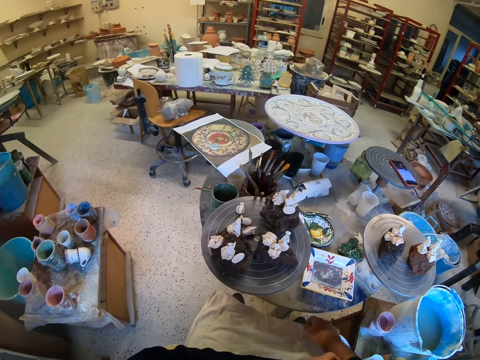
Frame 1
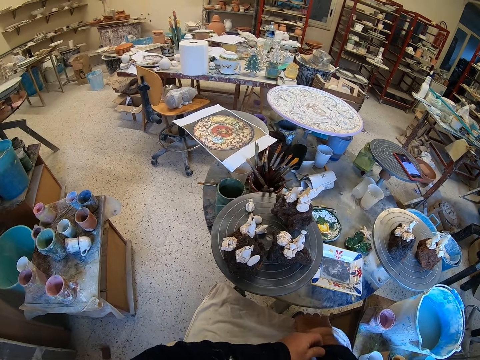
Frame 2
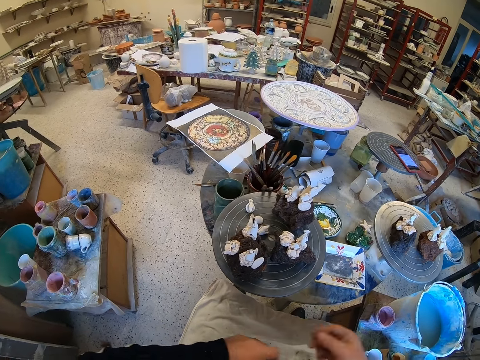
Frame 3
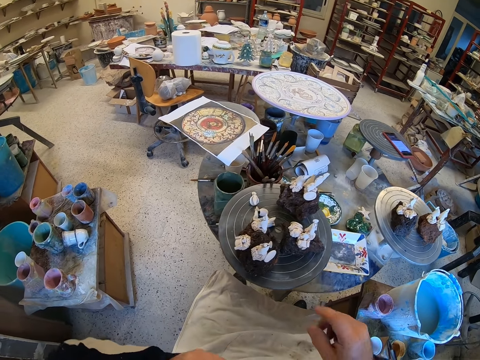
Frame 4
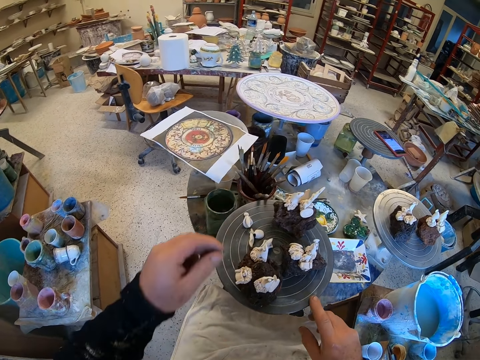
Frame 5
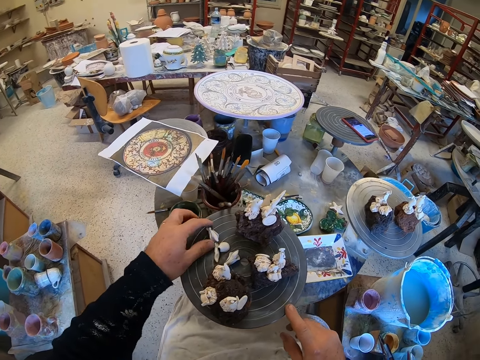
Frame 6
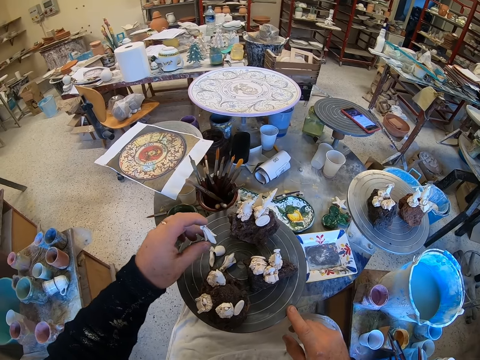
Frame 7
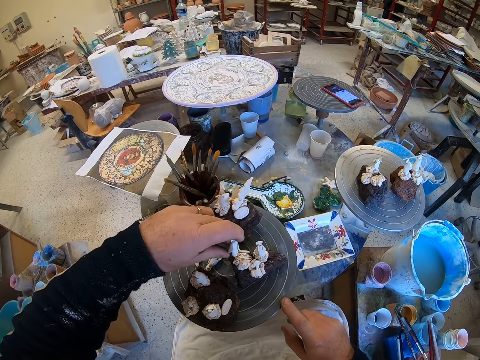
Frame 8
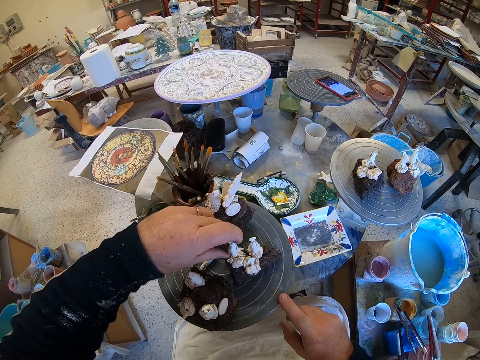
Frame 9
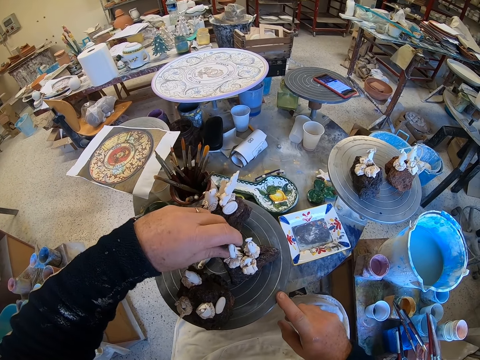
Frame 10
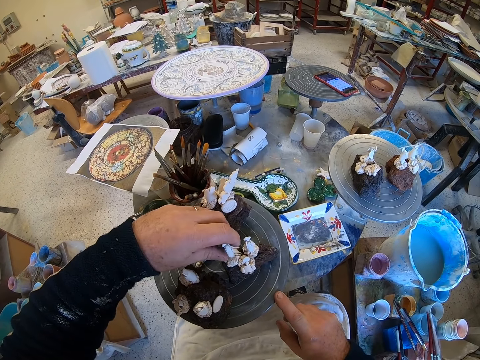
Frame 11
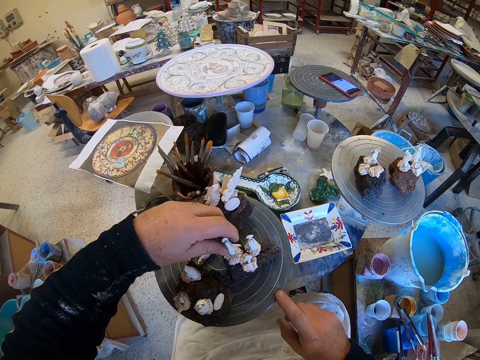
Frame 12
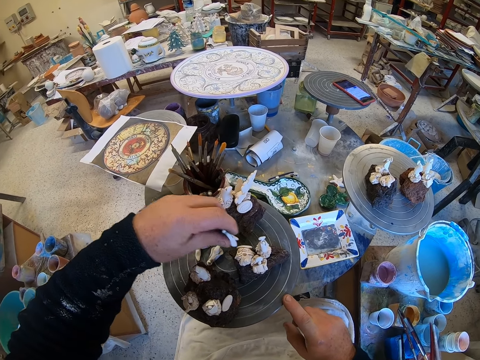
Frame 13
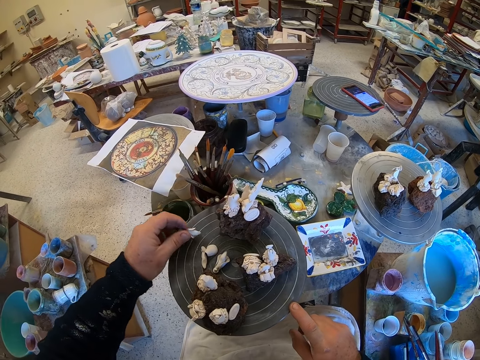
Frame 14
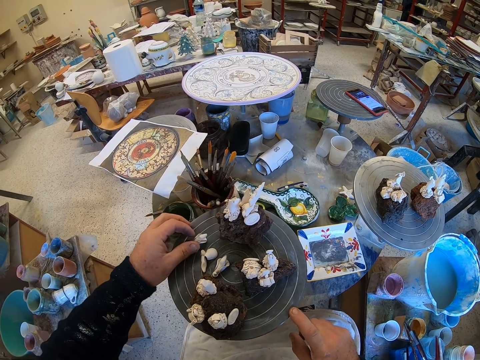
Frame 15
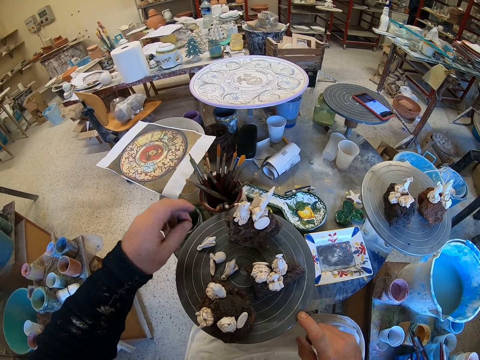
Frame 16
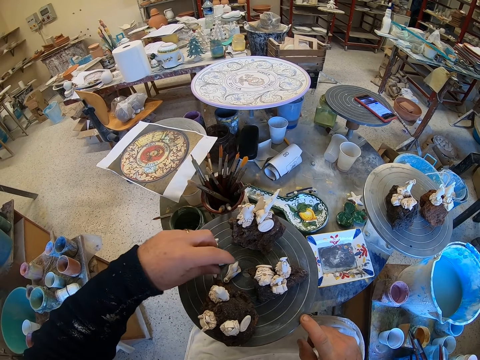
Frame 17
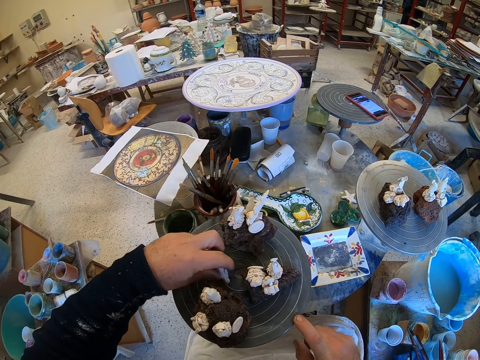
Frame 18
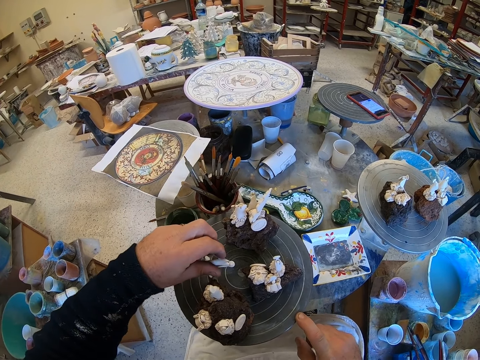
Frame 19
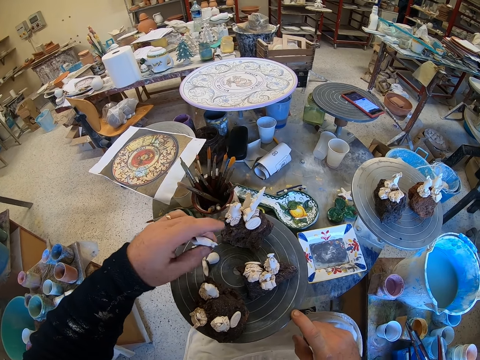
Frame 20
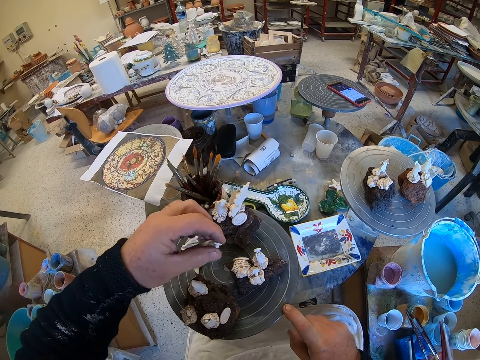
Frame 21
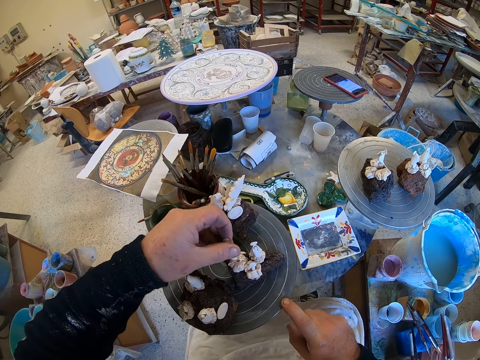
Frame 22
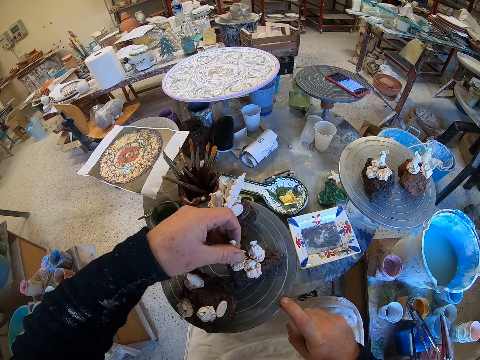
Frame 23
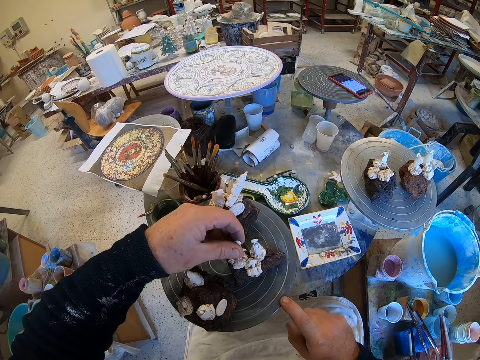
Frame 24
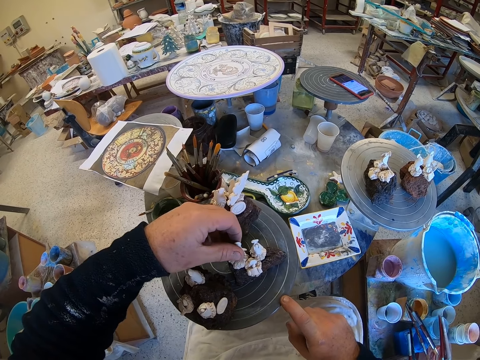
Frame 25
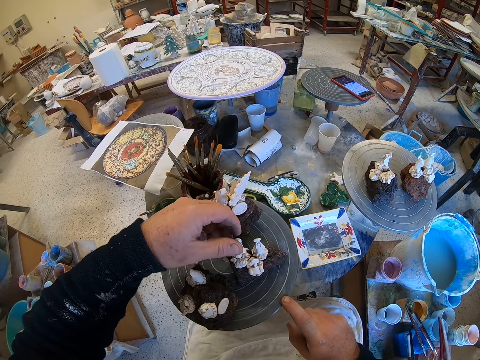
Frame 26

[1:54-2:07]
The camera wearer looks around a garage. They adjust a stool on the floor. They pick something. They move a craft model on the stool. They place it on top of others. They adjust the craft model on the stool. They move the craft model on the stool.

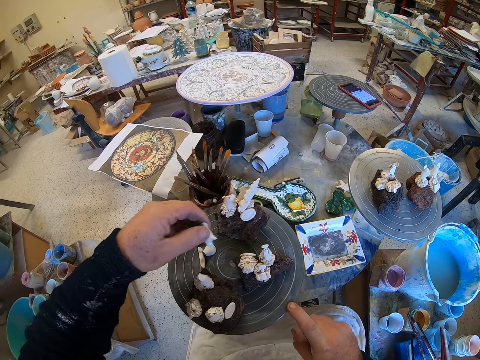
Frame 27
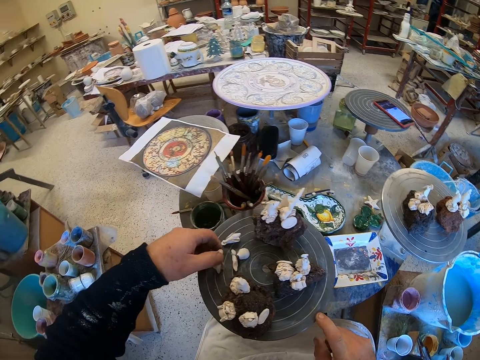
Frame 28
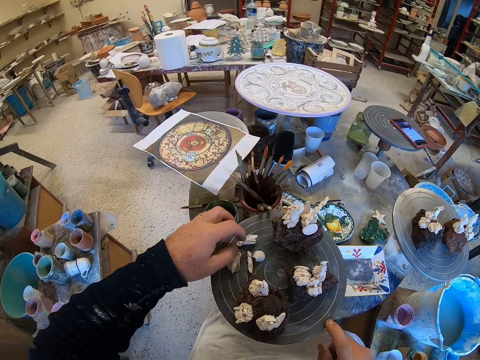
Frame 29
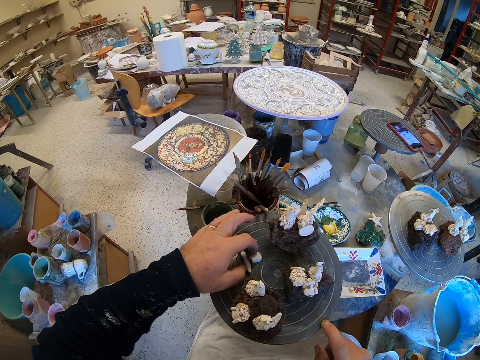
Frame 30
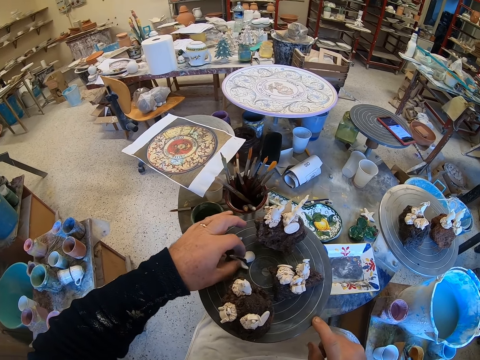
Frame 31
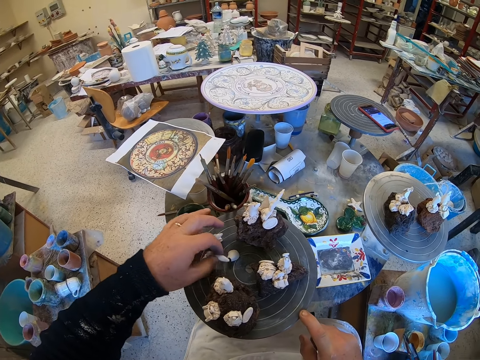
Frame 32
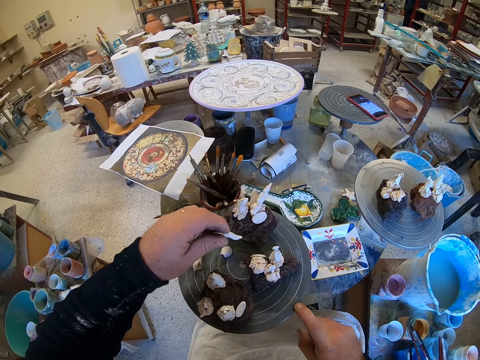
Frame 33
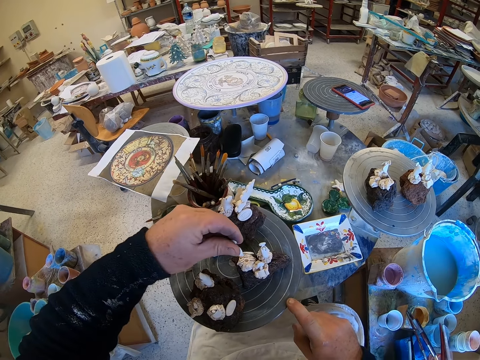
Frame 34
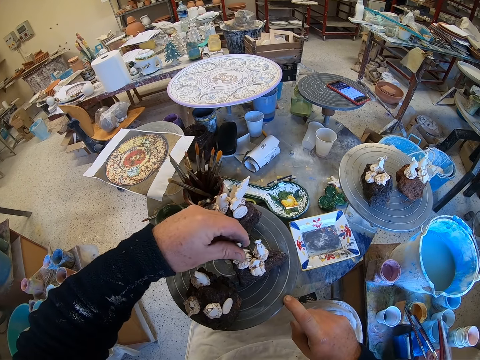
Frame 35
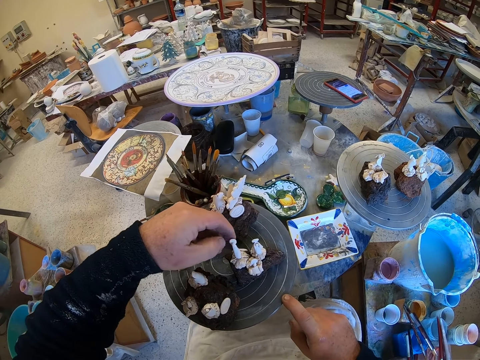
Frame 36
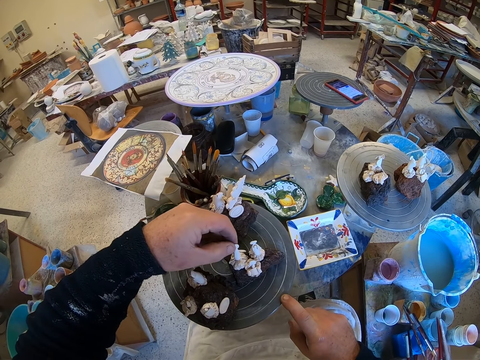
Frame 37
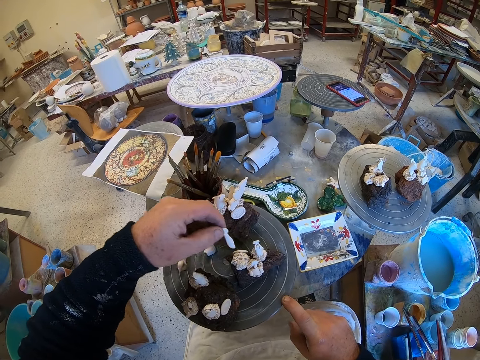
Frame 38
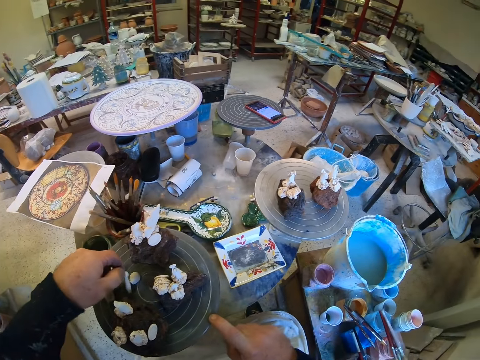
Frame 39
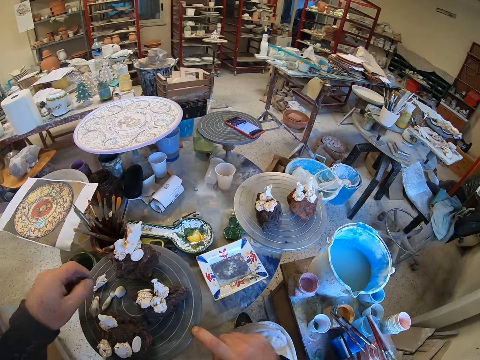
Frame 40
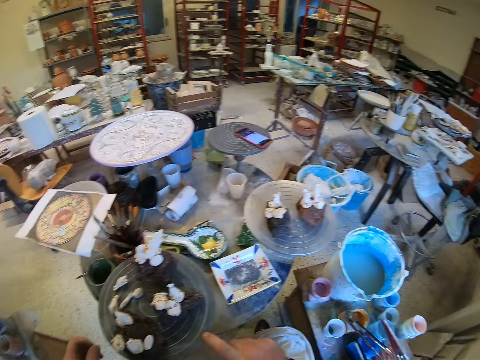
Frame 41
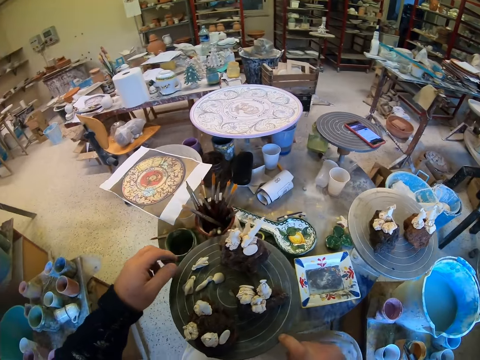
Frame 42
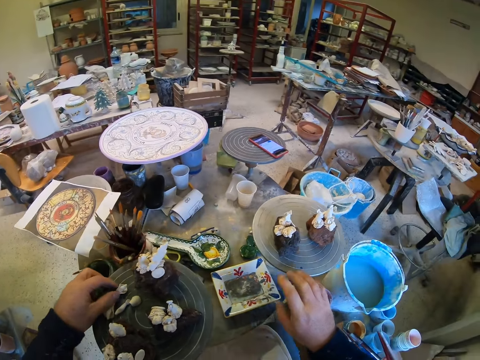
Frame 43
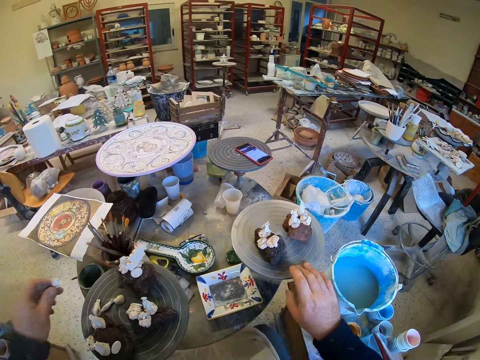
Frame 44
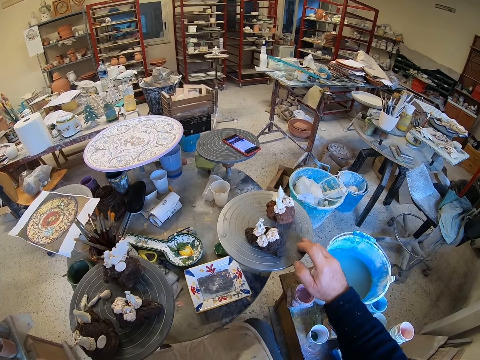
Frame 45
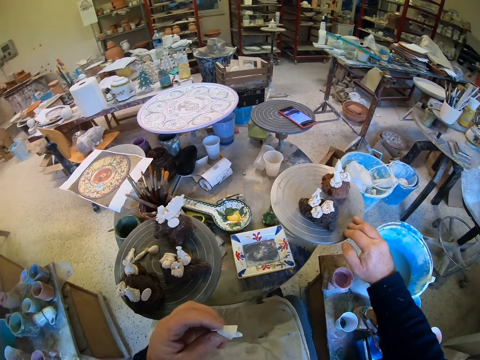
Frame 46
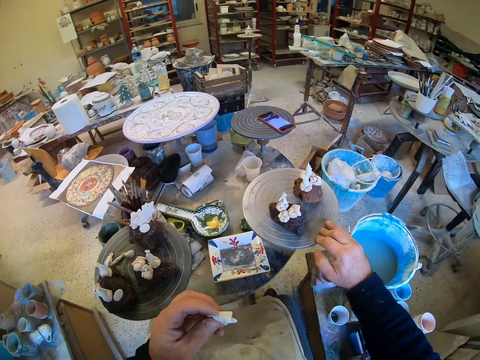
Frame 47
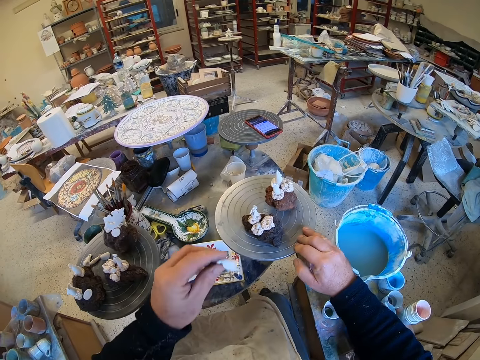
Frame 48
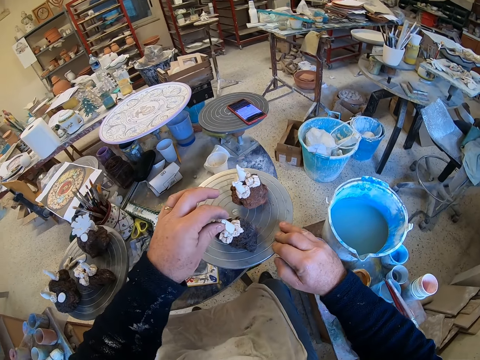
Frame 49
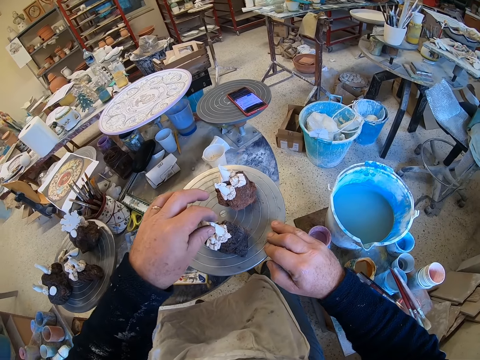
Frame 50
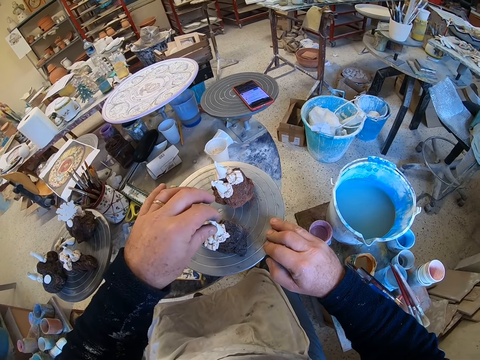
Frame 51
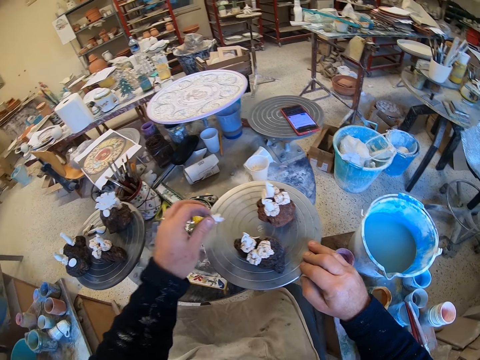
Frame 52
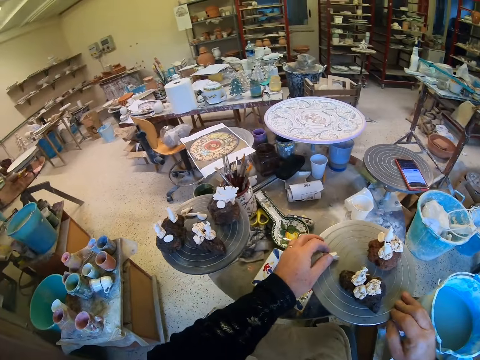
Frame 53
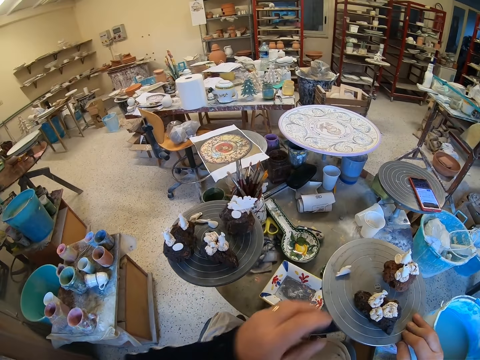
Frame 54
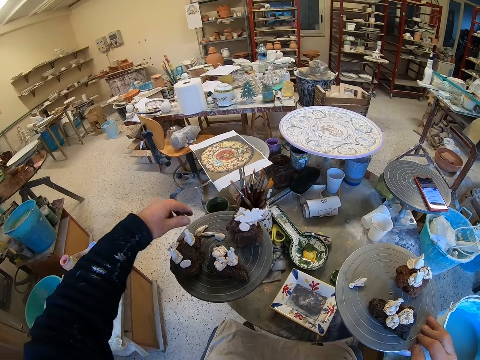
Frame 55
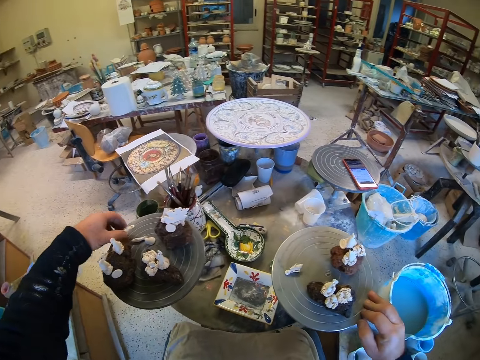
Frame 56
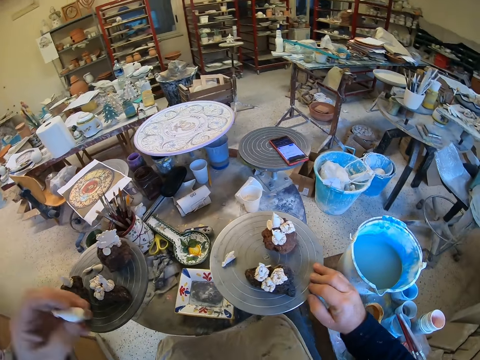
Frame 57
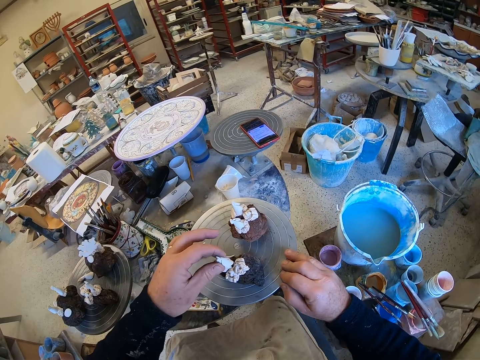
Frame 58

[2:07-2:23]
The camera wearer adjusts a craft model on a stool. They move the craft model on the stool. They look around a garage. They move the craft model on the stool. They adjust the stool on the floor. They put something on top of another. They move the craft model on the stool. They pick up the craft model from the stool.
